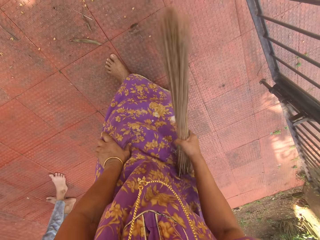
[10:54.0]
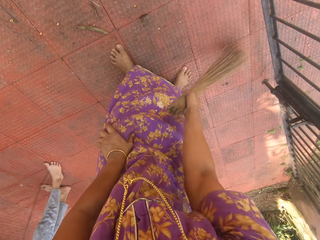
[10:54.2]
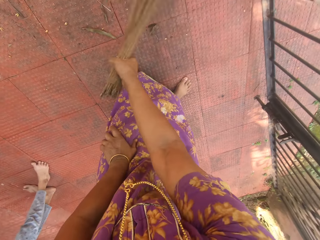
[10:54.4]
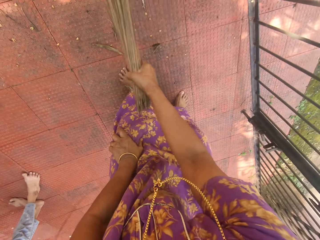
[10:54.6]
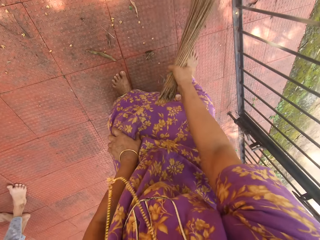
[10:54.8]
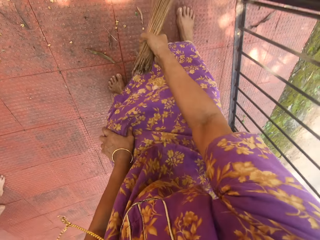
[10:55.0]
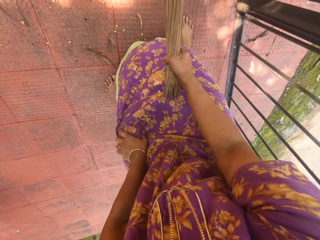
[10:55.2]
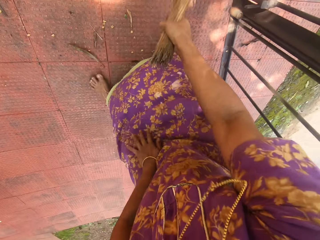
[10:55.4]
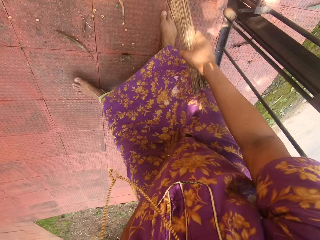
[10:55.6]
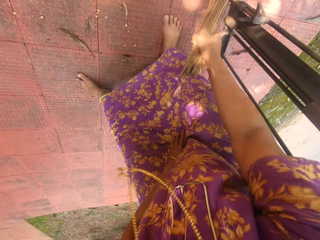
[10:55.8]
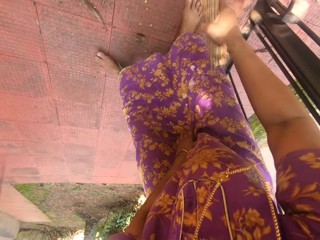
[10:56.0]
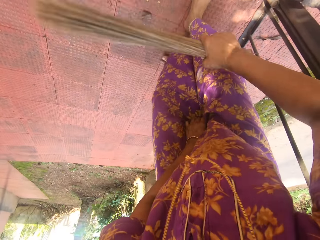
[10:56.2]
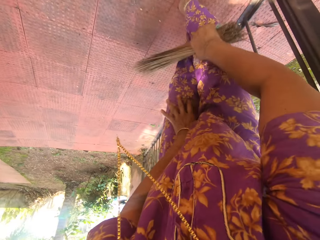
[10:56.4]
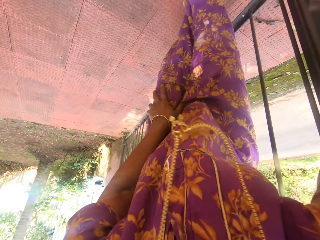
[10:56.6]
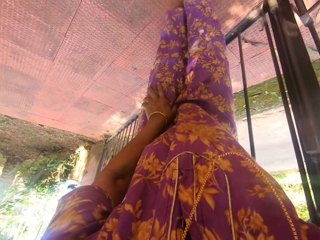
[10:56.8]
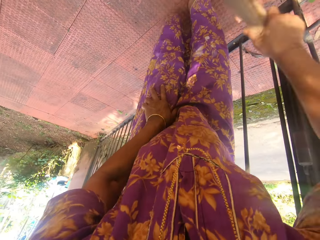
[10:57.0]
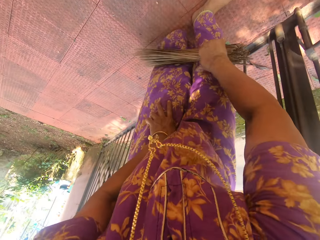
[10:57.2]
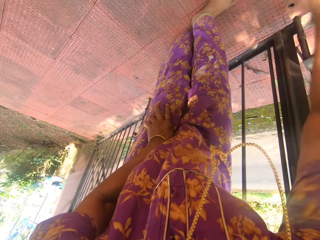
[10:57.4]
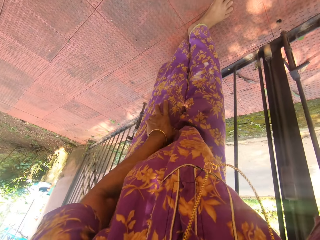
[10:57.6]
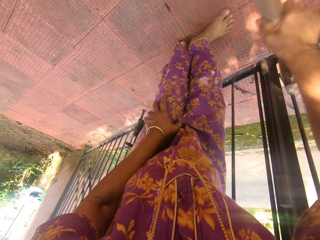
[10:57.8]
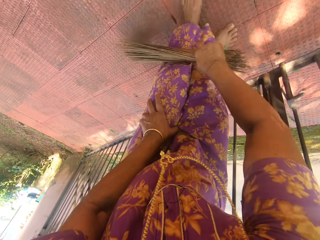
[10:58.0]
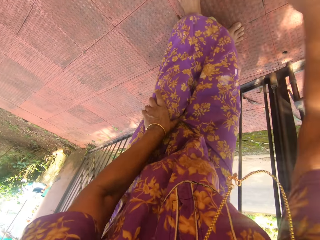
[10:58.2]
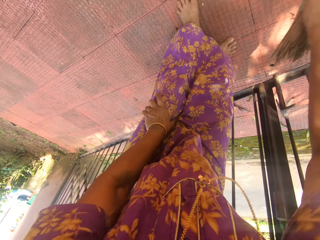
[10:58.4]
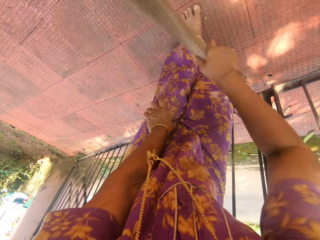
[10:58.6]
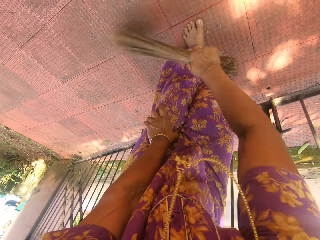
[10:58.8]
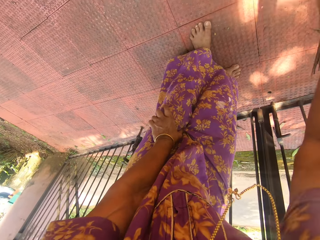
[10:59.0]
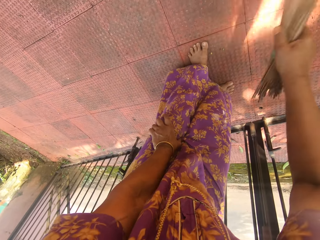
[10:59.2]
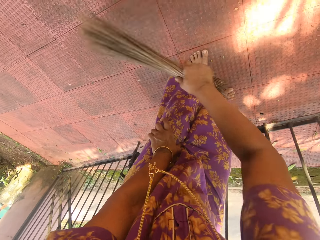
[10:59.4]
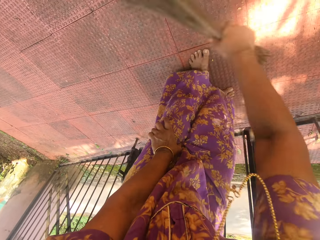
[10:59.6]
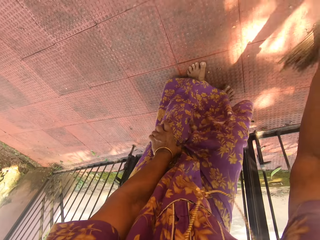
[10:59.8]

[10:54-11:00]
The camera wearer speaks to a boy.

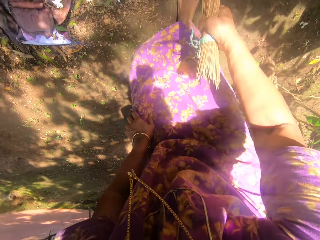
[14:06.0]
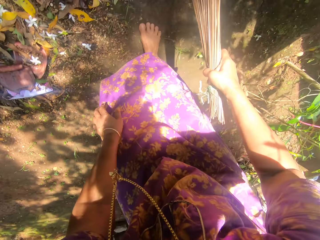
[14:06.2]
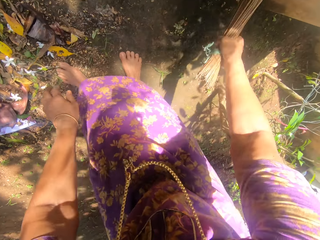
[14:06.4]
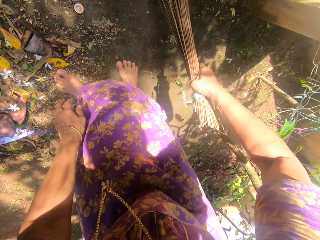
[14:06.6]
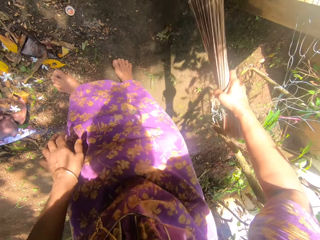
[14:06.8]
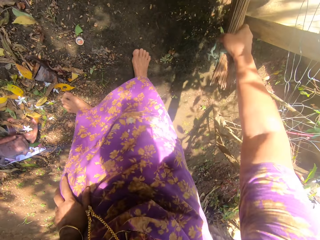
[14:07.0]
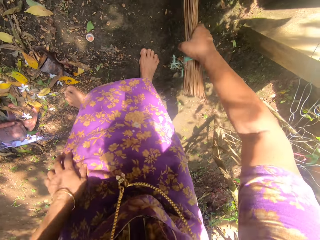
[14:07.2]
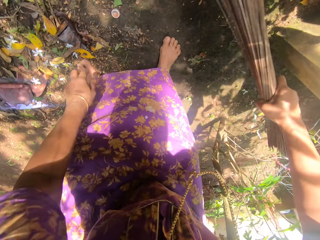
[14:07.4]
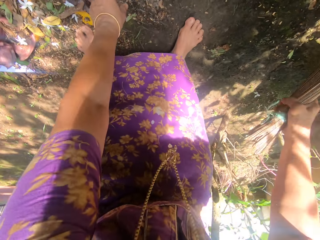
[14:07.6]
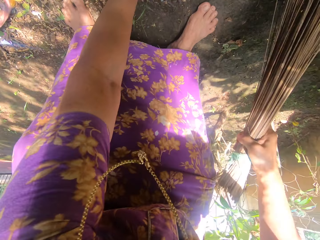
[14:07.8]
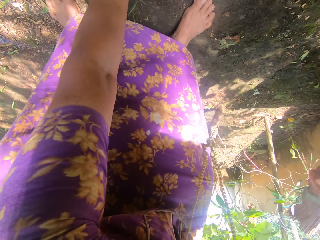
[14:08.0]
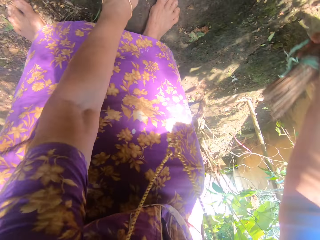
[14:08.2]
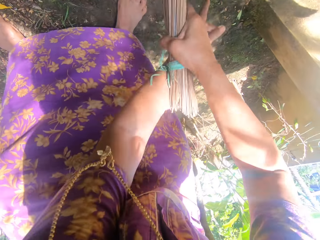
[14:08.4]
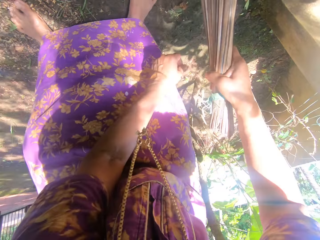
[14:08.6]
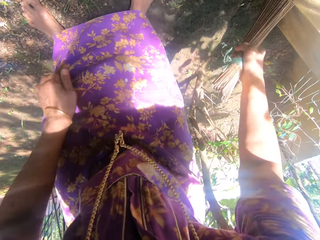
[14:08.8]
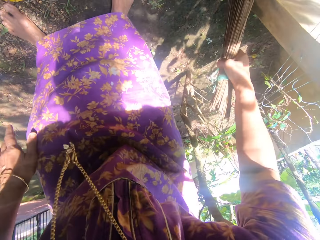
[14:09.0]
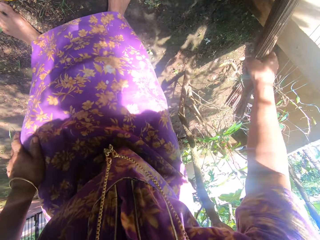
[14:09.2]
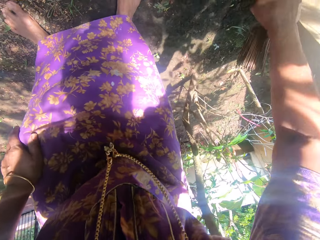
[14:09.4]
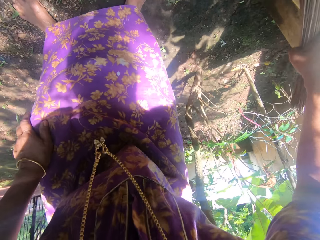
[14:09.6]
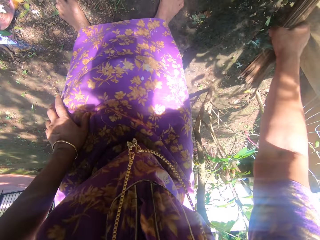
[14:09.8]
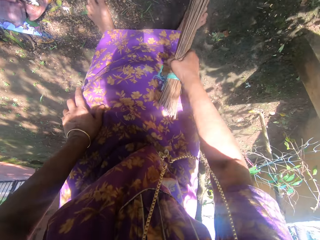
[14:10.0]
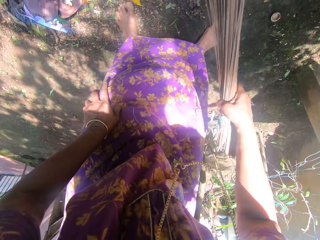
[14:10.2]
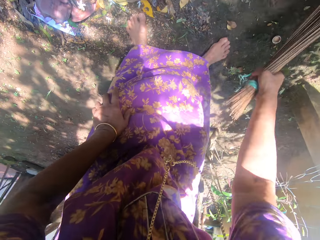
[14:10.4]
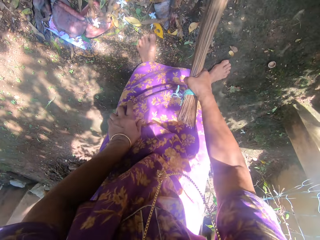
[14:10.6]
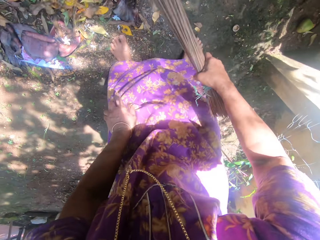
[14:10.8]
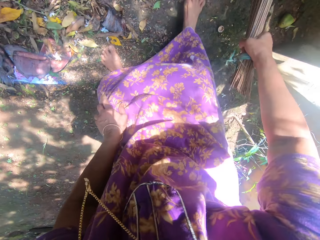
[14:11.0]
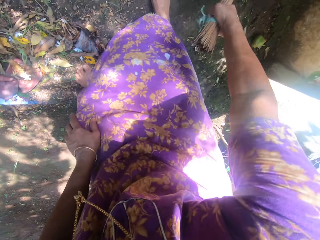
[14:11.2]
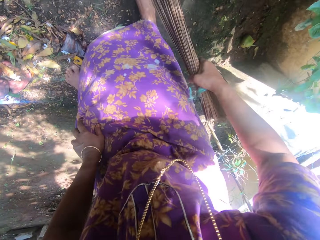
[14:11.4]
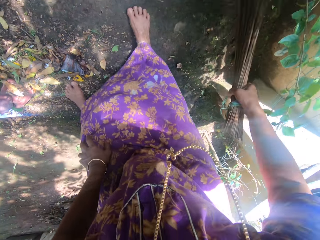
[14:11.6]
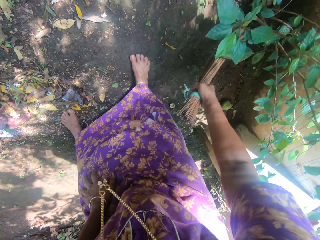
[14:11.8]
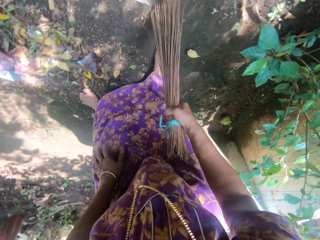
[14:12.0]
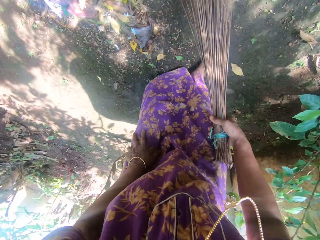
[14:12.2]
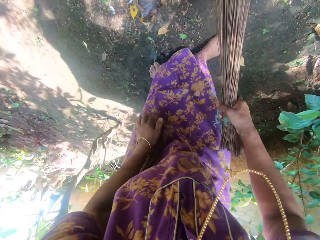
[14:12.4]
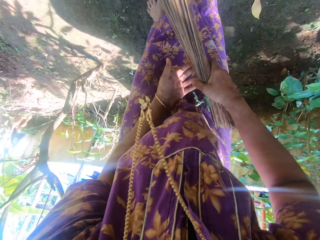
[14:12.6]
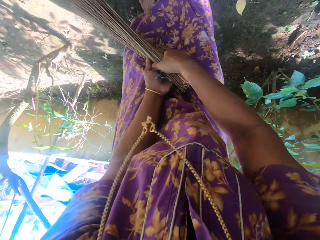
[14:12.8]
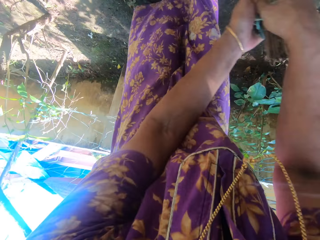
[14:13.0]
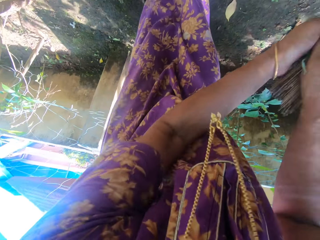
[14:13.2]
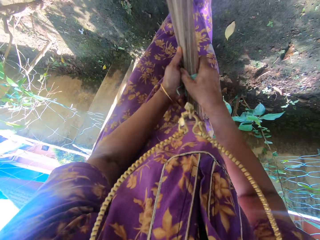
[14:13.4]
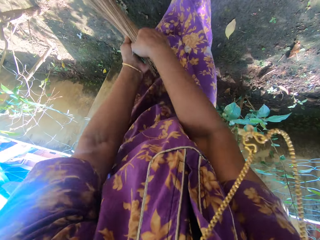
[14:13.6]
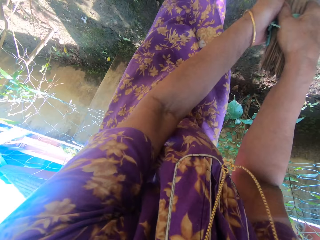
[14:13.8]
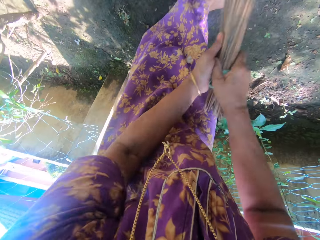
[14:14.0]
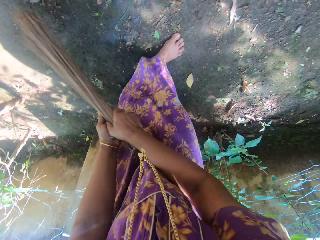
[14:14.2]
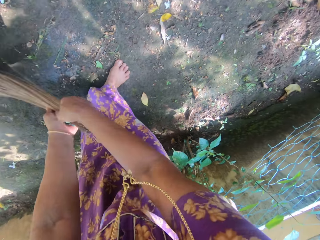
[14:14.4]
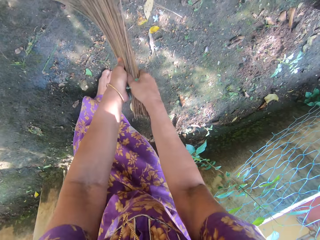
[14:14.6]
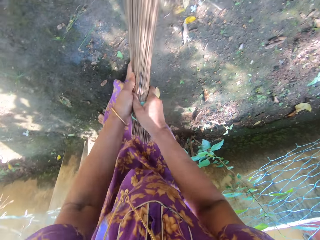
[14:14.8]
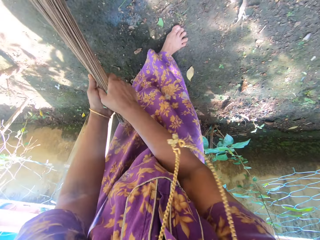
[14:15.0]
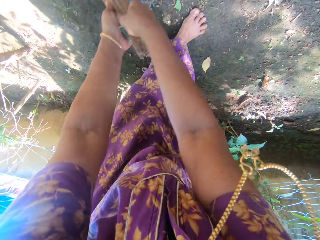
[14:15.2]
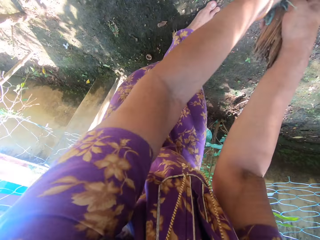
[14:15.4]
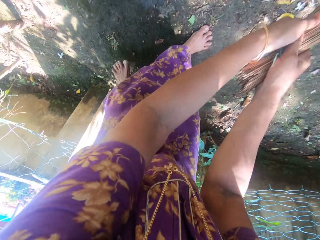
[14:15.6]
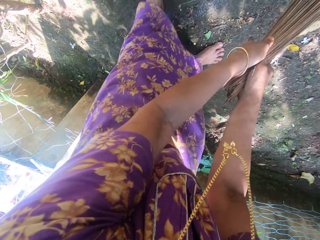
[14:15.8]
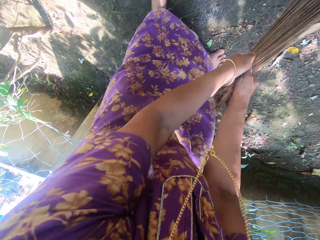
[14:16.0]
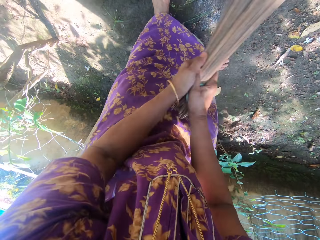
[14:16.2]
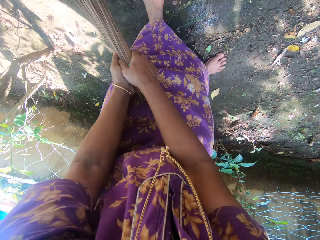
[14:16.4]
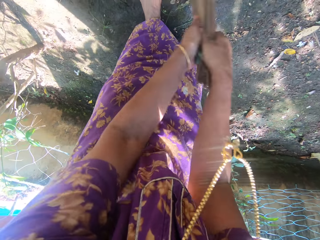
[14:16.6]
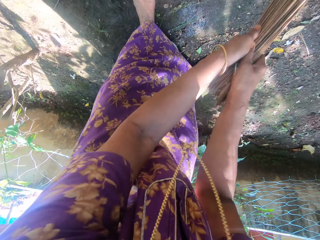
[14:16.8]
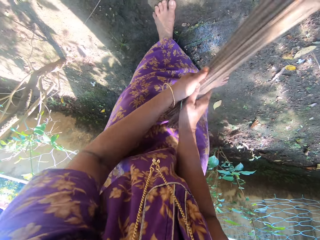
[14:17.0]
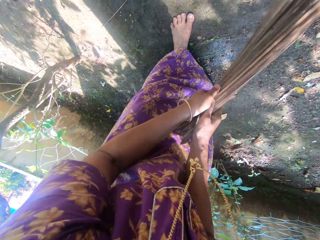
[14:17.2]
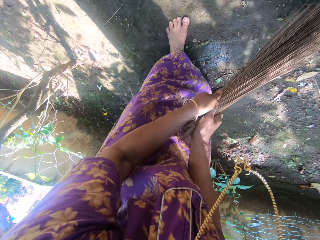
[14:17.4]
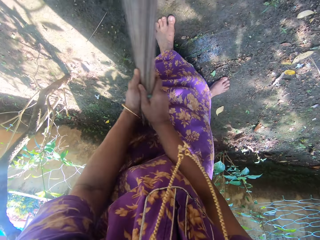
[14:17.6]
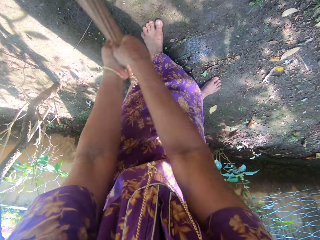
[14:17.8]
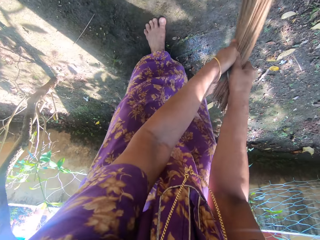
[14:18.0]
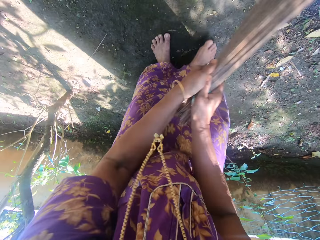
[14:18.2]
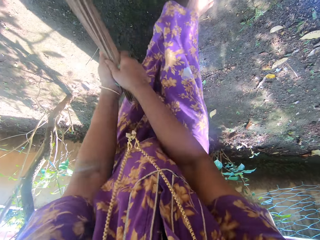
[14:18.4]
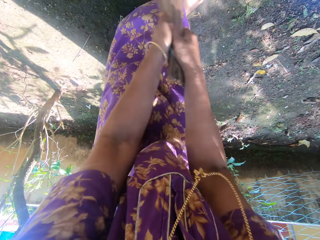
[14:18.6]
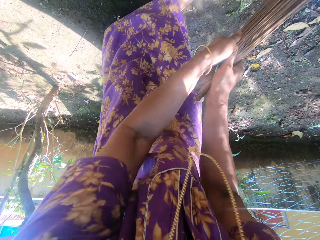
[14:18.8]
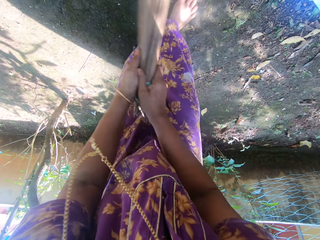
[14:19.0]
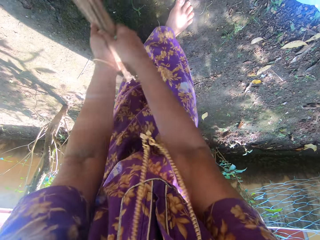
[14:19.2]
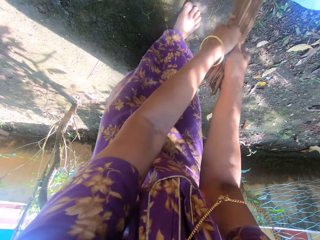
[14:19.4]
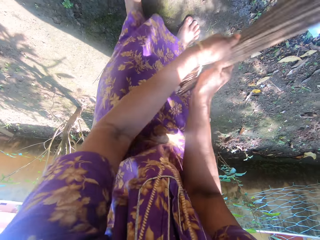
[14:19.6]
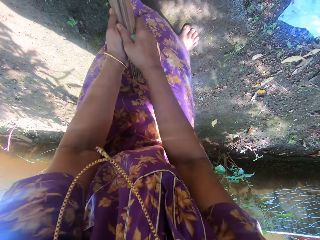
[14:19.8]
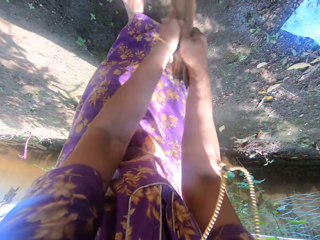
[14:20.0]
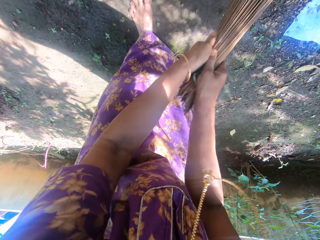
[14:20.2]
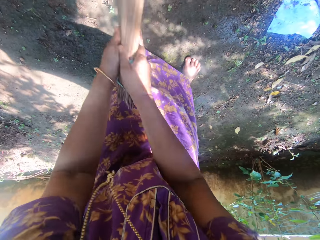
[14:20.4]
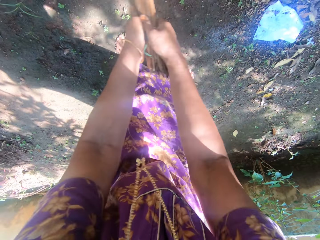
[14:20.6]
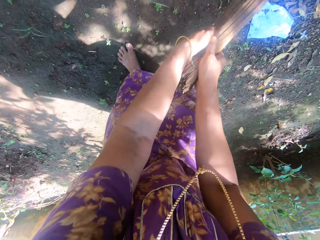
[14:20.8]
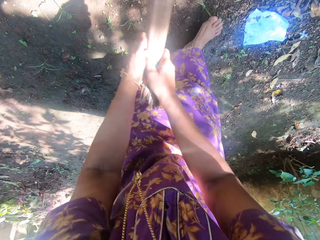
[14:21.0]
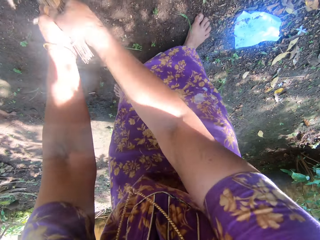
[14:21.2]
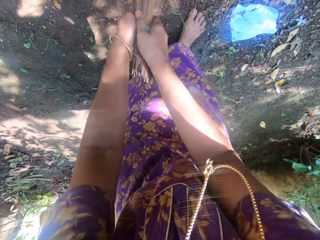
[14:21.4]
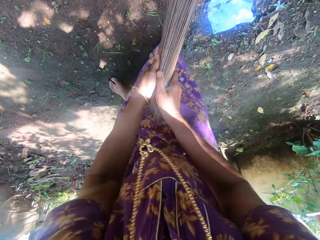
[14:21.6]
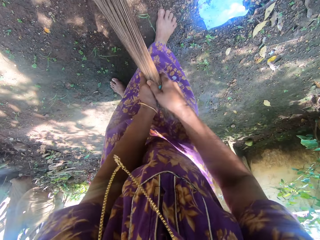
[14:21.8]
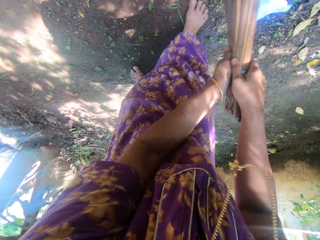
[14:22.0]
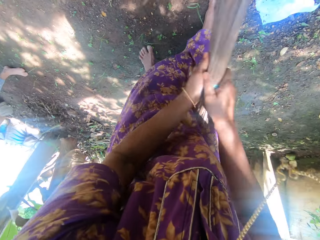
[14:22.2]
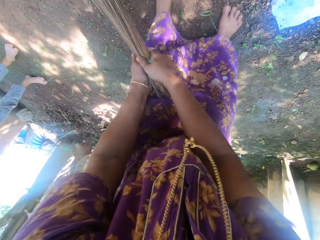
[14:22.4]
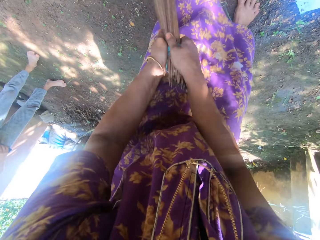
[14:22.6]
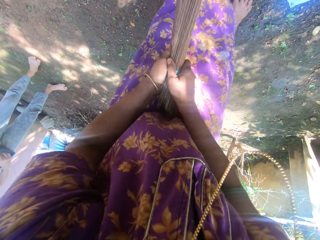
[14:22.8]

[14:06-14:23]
The camera wearer unroots grasses from the ground. They sweep the ground. They hold the broom with both hands.
